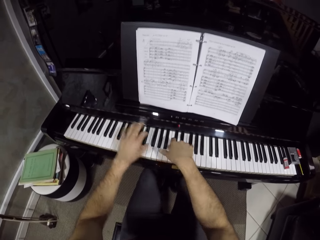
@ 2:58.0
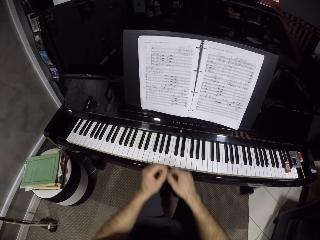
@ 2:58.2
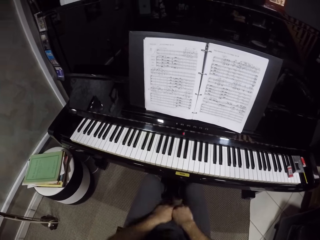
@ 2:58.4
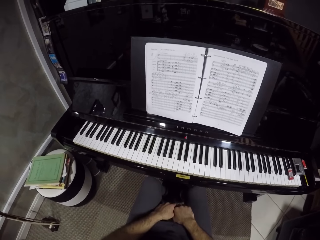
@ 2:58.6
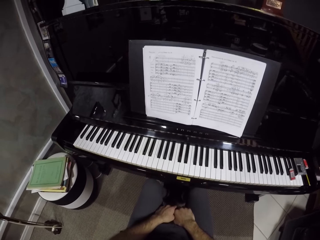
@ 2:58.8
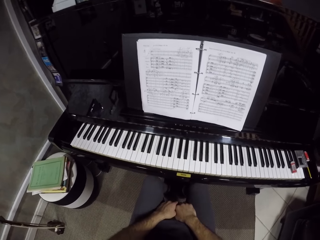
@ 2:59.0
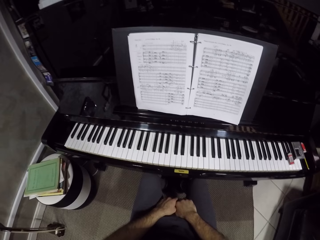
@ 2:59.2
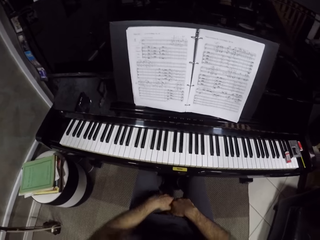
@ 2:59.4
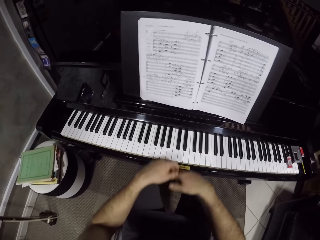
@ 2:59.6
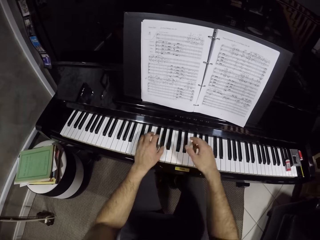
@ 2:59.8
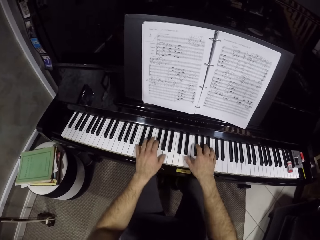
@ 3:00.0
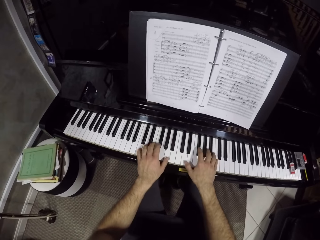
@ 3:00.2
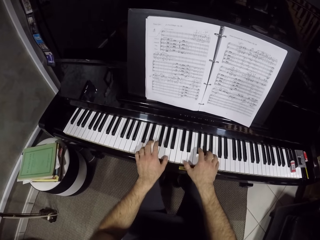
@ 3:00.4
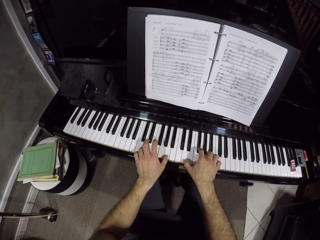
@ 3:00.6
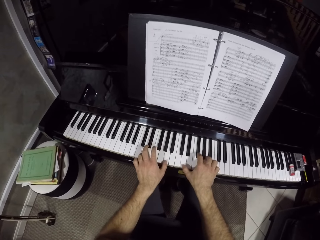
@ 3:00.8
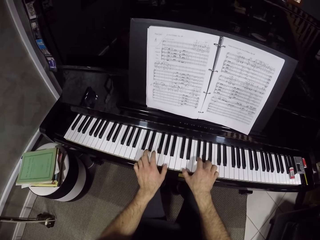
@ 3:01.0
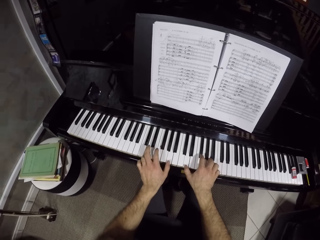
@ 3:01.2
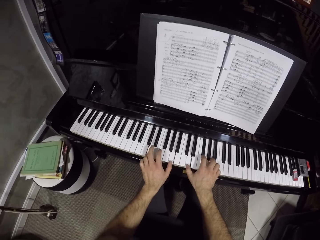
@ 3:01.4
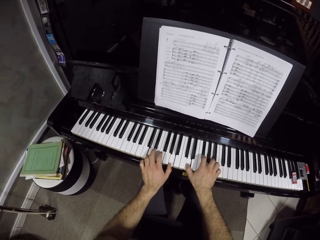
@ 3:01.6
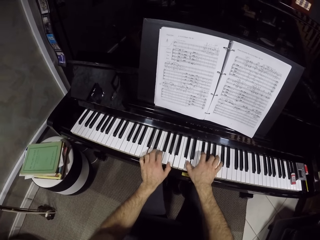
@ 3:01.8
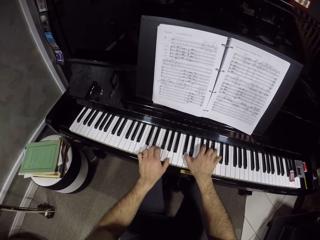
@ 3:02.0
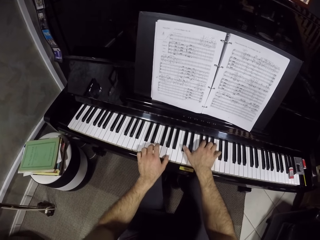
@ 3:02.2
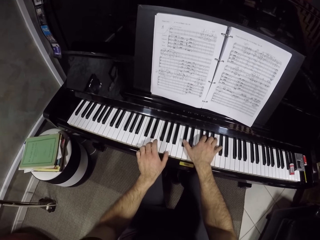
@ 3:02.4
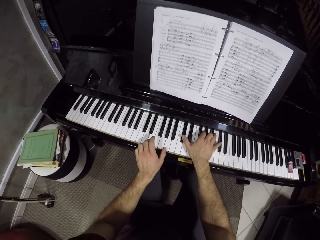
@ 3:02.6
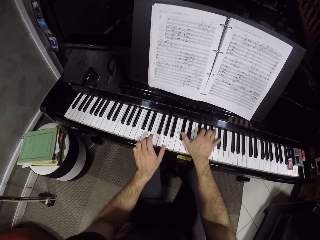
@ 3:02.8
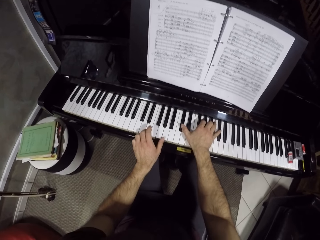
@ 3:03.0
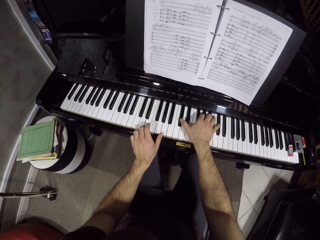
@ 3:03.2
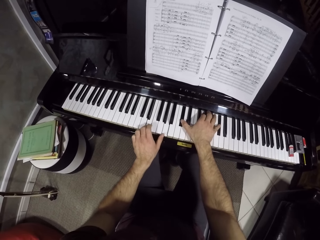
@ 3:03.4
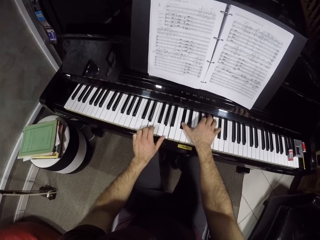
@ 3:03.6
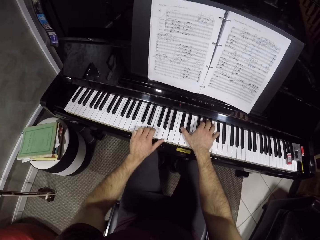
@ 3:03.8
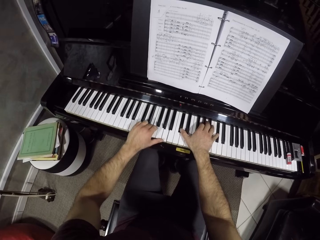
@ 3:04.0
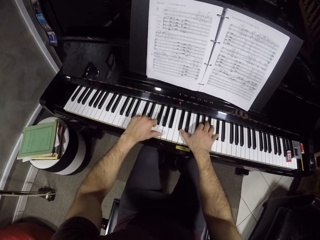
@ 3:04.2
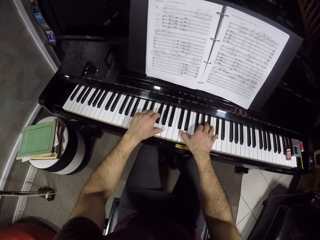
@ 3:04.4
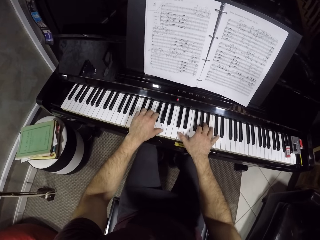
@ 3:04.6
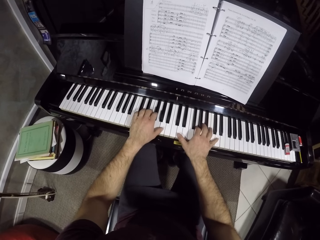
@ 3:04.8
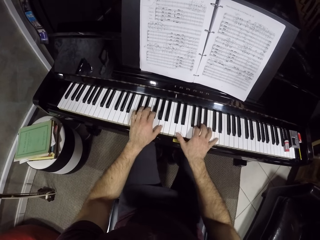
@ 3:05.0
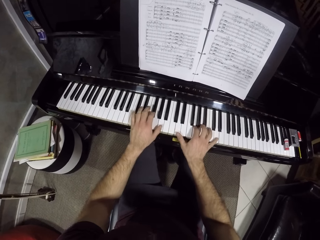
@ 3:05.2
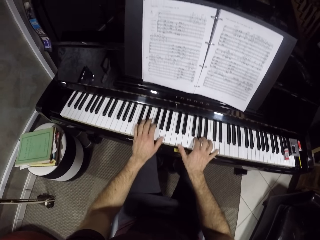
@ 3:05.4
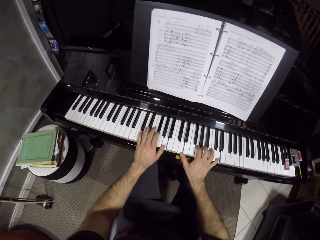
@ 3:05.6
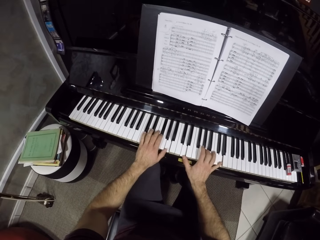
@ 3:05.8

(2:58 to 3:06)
The camera wearer places his hands on his thighs. He plays the keyboard.

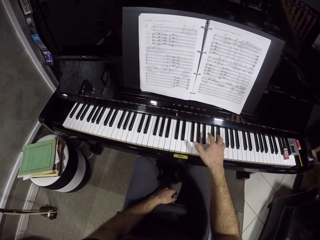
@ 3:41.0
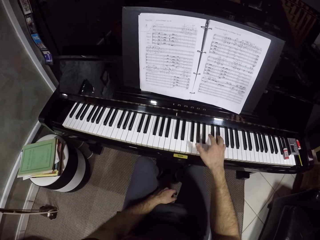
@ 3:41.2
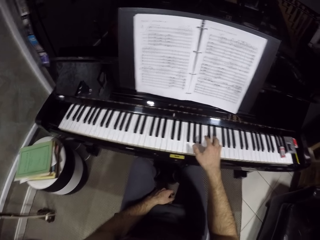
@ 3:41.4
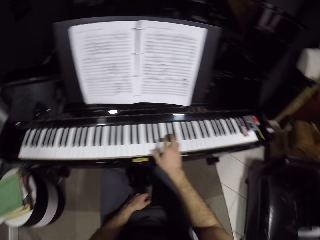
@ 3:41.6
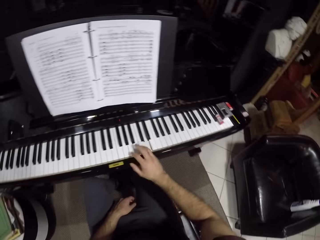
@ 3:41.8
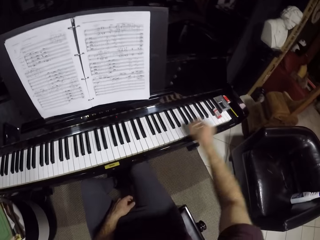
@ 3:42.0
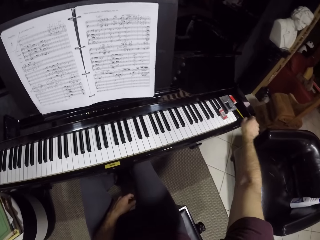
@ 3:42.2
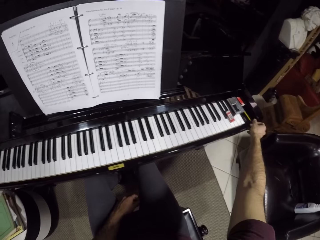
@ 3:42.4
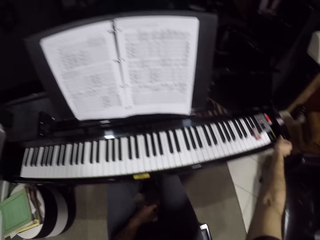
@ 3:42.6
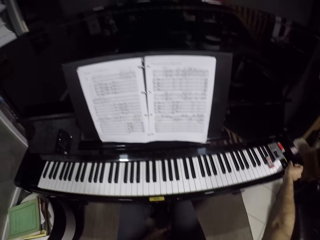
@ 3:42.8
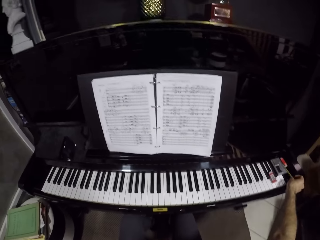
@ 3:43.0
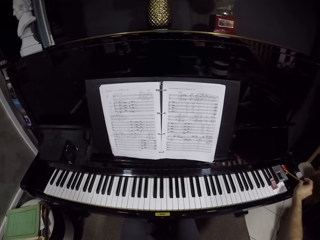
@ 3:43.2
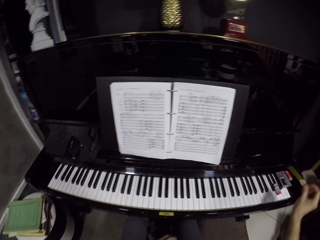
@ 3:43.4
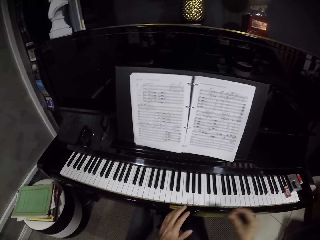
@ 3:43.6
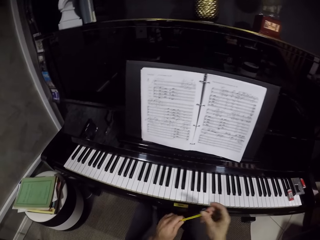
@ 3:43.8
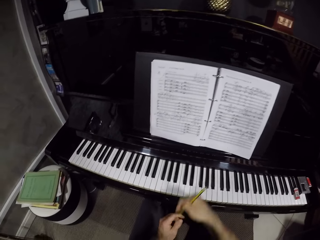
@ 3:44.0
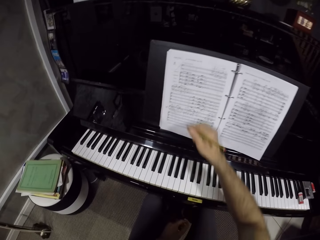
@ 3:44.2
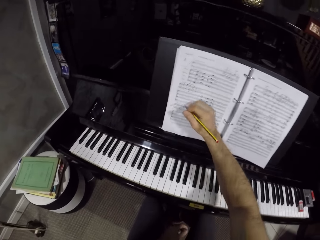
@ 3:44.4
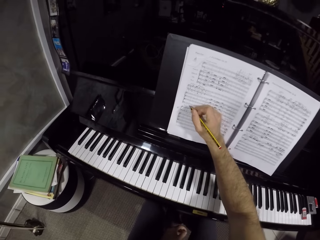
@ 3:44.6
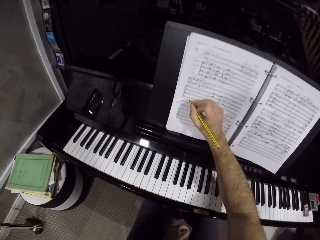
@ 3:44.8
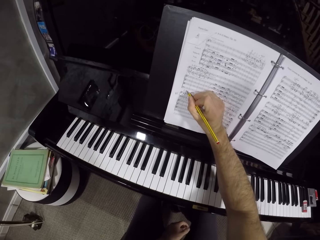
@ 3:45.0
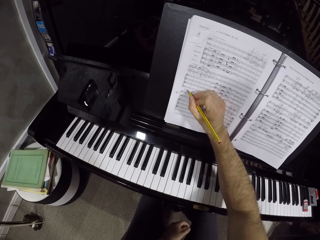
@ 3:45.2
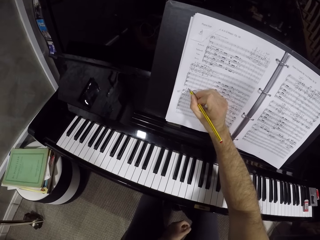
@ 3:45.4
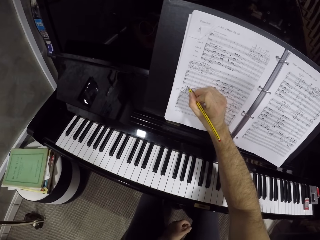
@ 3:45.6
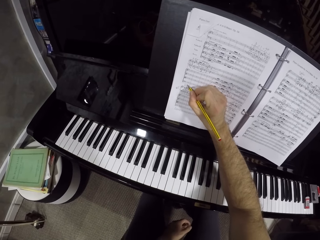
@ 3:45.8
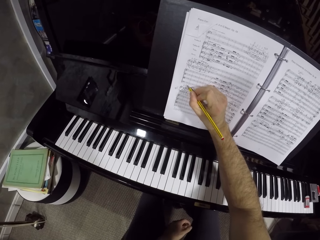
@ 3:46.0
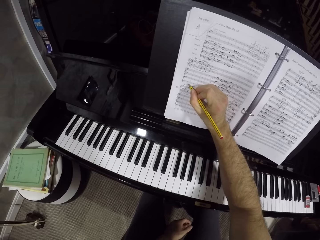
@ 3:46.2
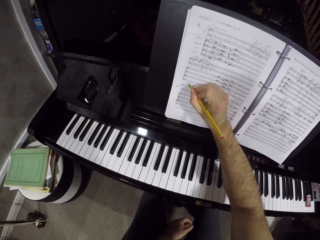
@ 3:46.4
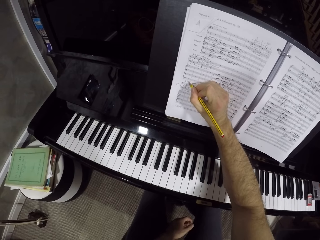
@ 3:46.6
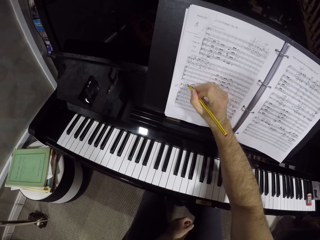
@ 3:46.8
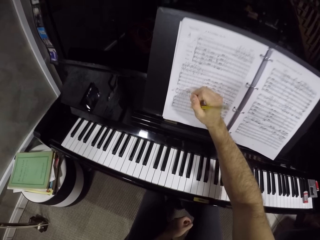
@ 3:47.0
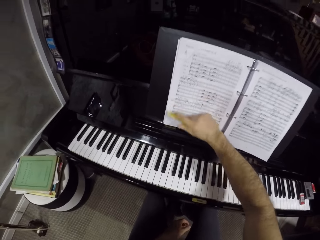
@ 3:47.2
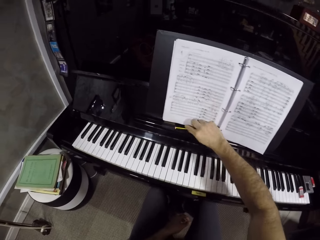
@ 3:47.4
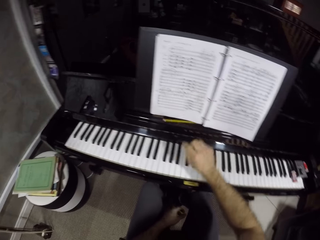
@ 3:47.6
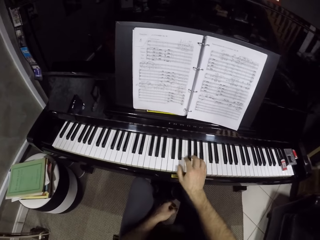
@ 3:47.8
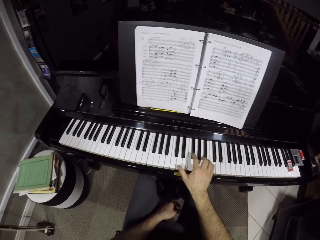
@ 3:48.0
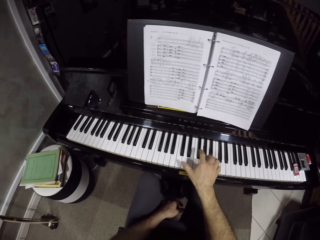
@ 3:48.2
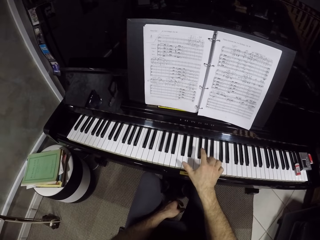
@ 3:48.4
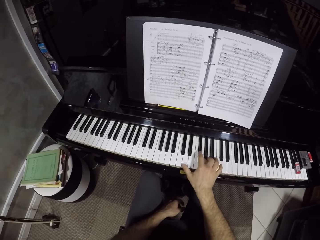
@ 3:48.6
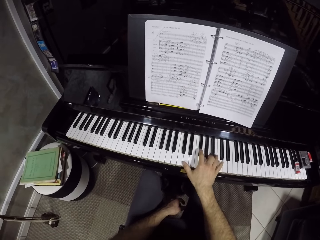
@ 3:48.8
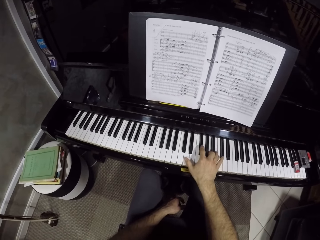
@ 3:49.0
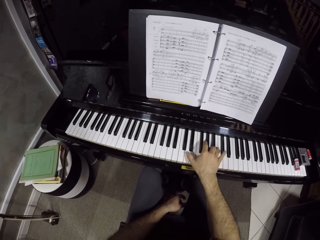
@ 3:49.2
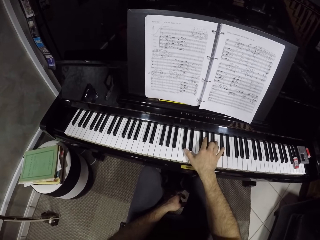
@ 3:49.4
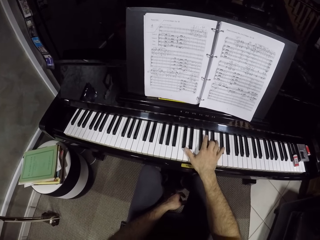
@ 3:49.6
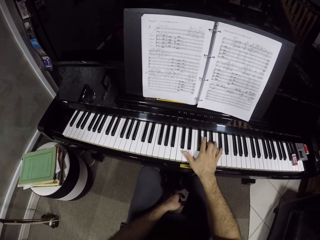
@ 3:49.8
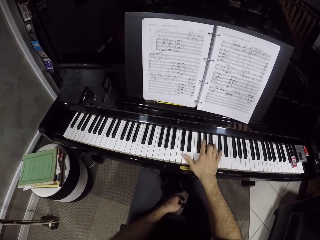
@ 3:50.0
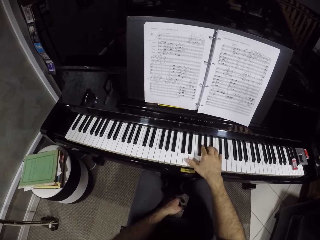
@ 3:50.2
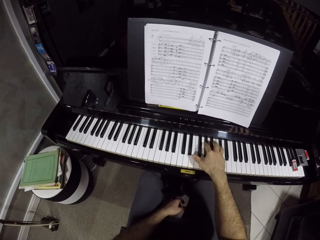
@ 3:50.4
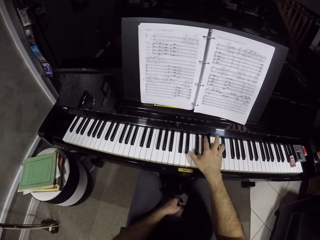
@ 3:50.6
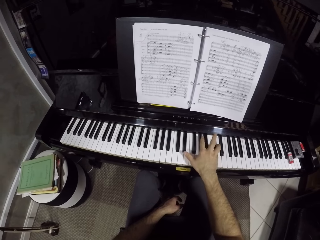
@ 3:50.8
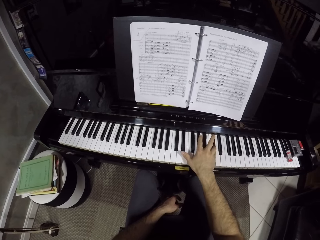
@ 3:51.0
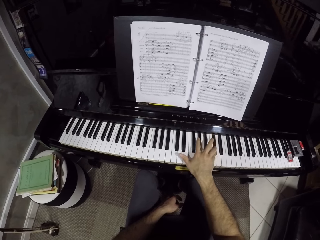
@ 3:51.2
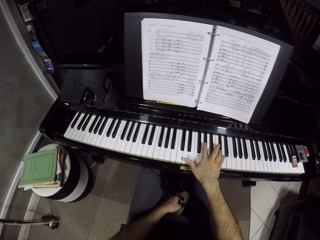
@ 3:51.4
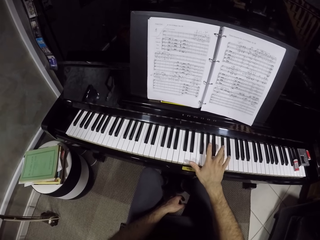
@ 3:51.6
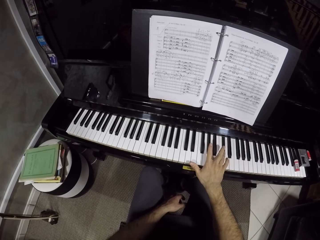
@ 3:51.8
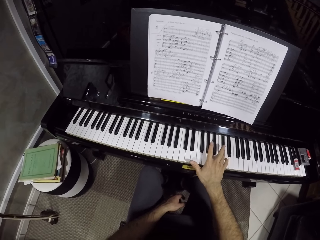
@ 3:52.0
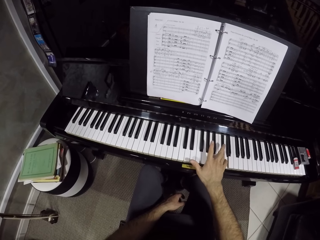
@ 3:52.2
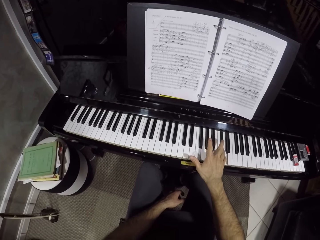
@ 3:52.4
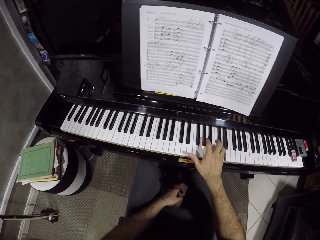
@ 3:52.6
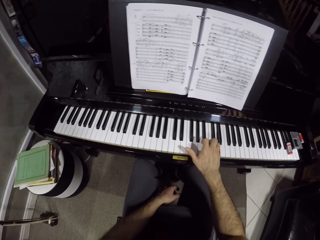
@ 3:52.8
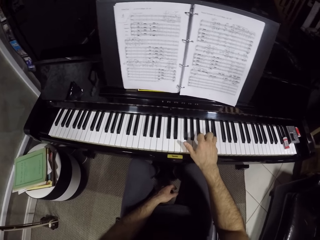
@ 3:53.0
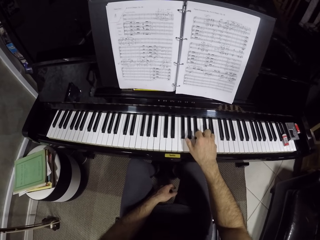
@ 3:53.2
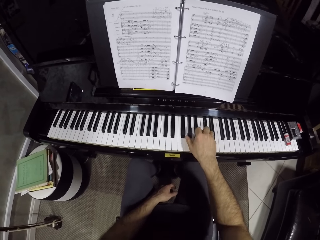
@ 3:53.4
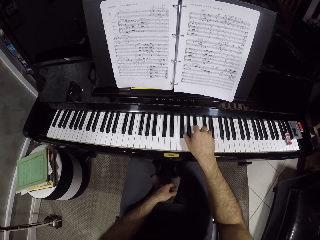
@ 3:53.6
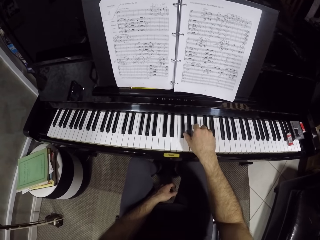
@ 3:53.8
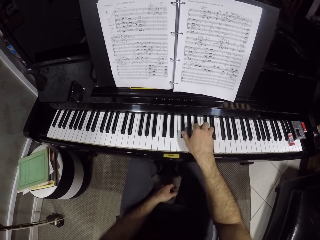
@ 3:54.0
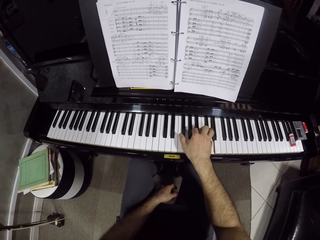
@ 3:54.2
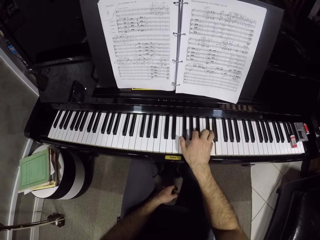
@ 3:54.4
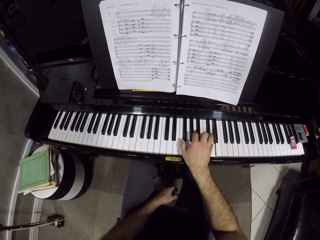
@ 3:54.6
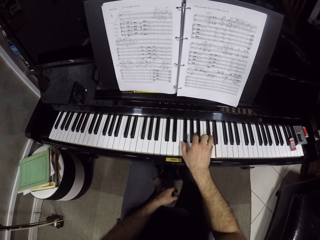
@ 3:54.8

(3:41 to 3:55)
The camera wearer picks up a pen. He writes on the book. He places the pen on the keyboard. He plays the keyboard.
